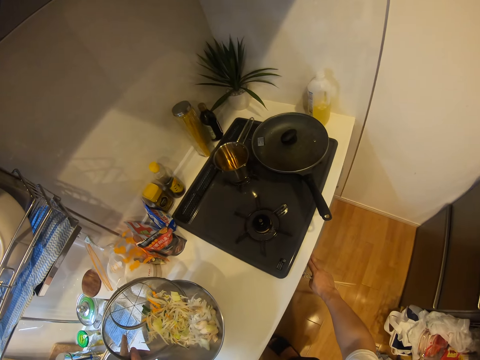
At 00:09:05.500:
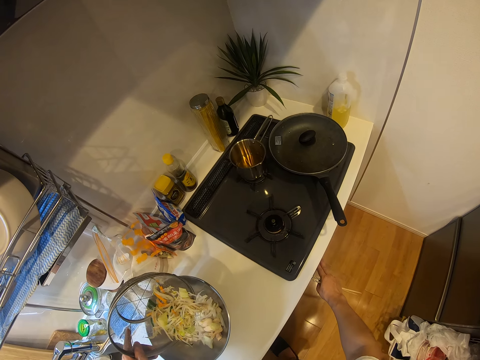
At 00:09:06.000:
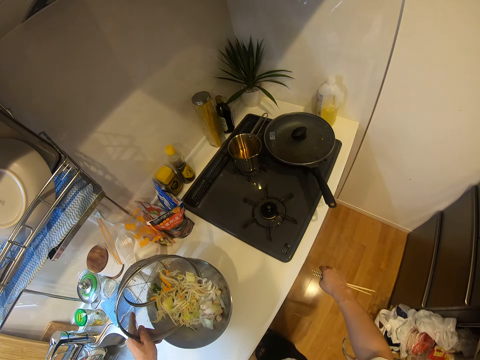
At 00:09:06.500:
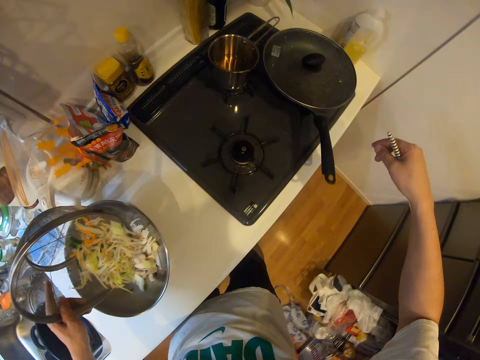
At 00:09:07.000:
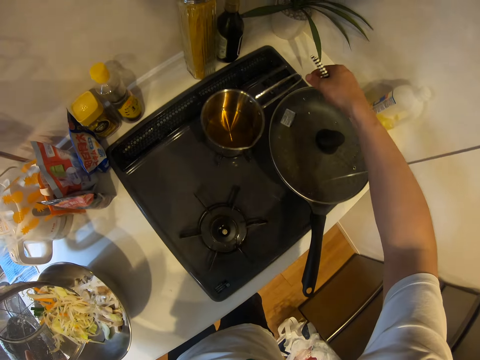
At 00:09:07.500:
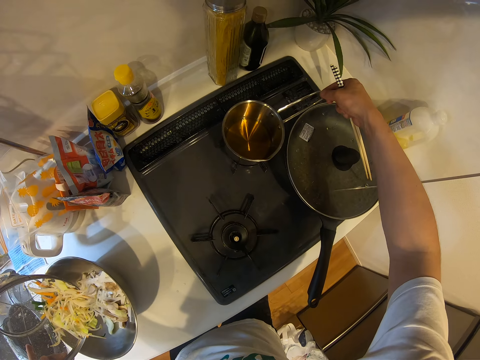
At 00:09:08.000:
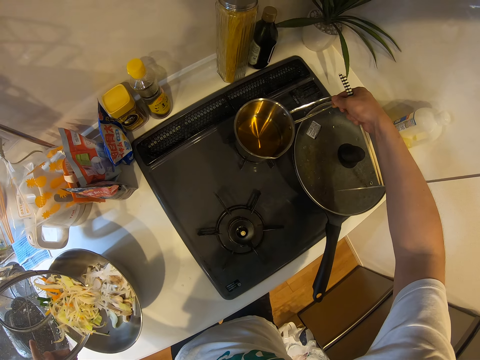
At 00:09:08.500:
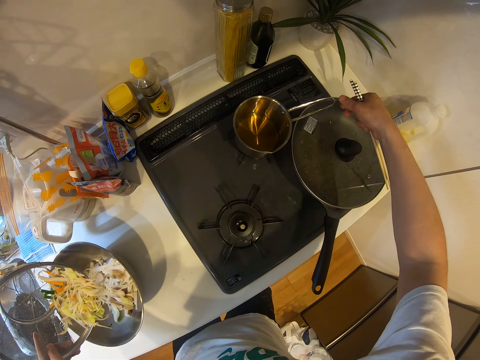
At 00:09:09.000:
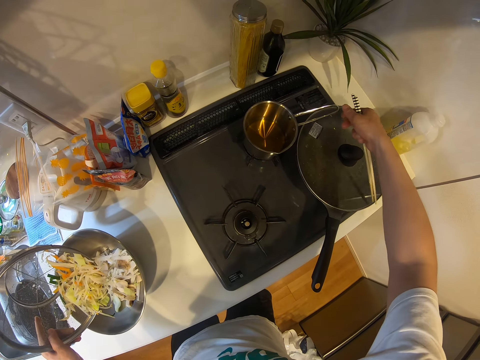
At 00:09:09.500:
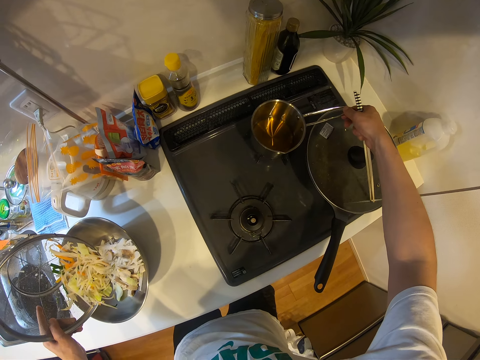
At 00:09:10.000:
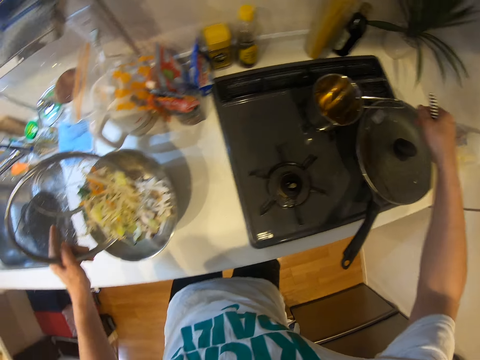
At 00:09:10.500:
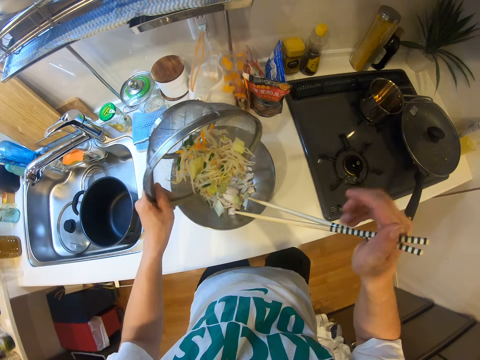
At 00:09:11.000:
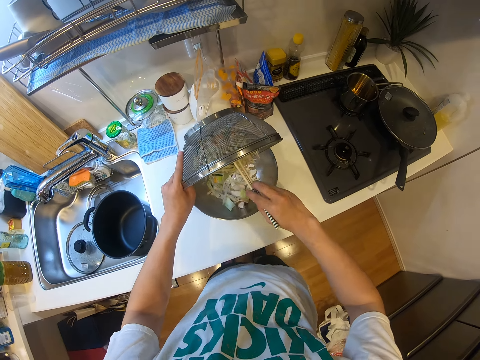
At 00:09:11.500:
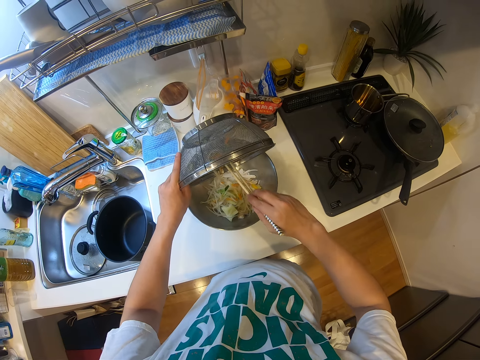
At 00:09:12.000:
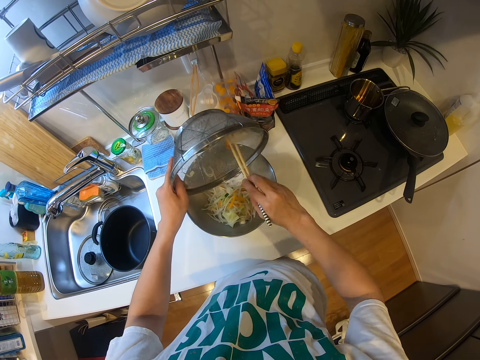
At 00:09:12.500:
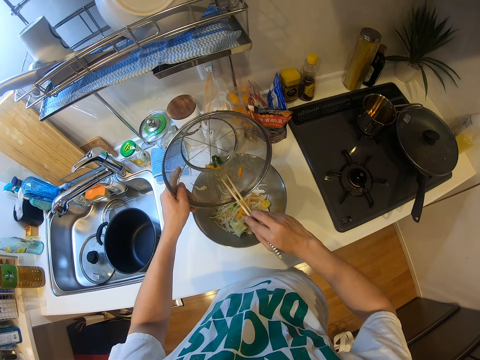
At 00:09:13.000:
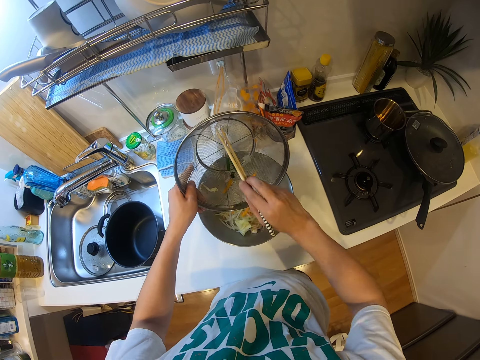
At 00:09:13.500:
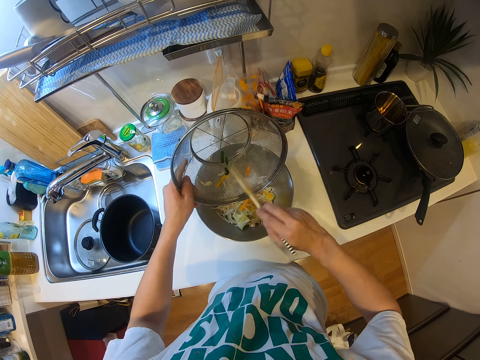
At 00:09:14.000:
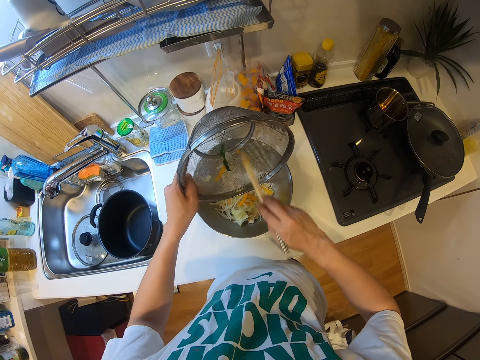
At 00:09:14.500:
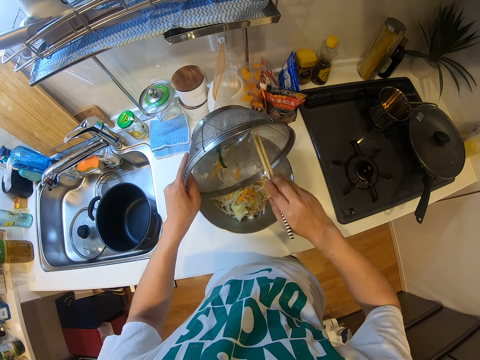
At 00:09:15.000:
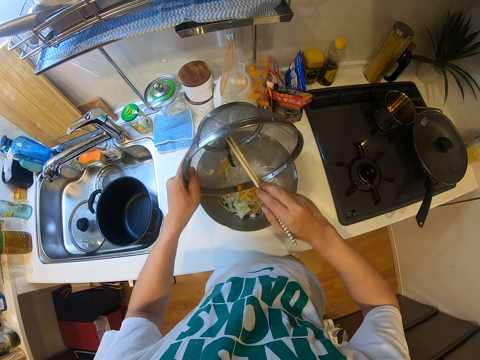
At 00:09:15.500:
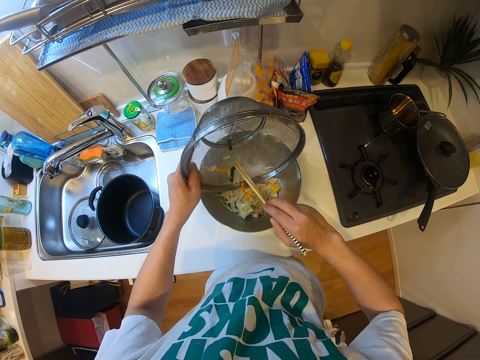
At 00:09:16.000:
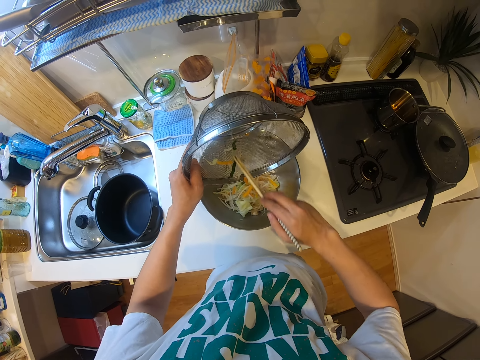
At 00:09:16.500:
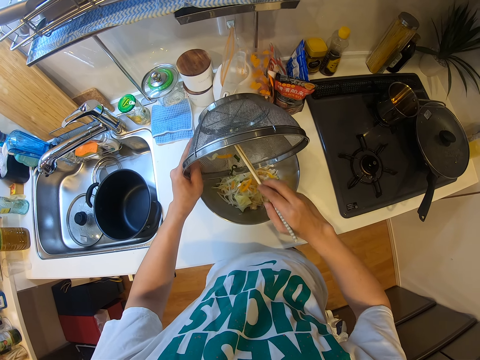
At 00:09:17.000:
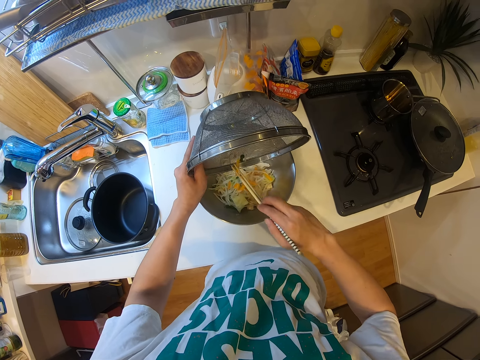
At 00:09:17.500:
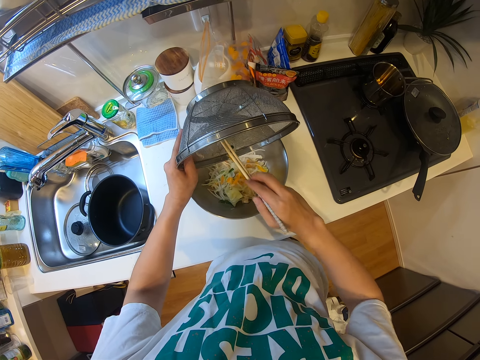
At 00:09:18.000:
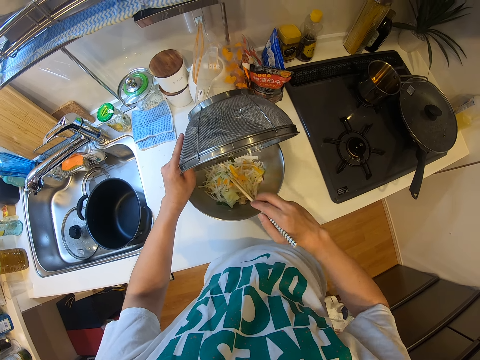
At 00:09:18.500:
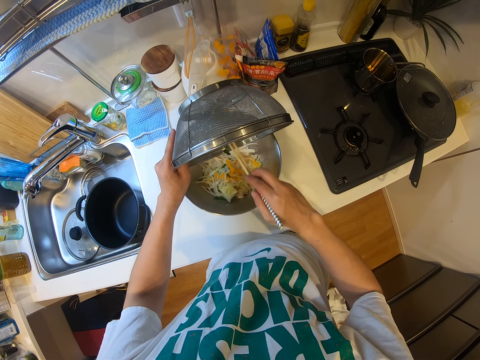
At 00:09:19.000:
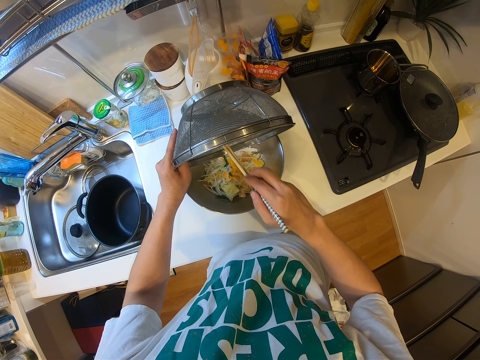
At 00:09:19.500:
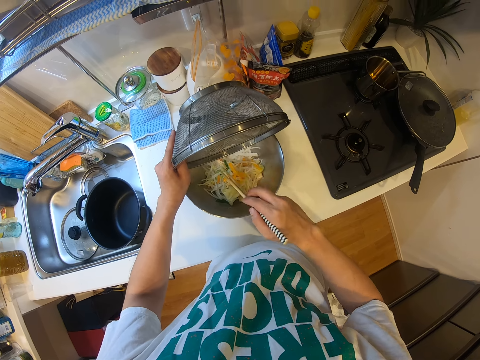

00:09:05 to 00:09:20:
The camera wearer adjusts the cooker. He adjusts the bowl on the cooker with his right hand. He moves the cooking pot. He puts spaghetti from the sieve bowl into the container on the table with the chopsticks in his right hand. He scratches the sieve with the sticks. He scratches the sieve. He scratches it again.

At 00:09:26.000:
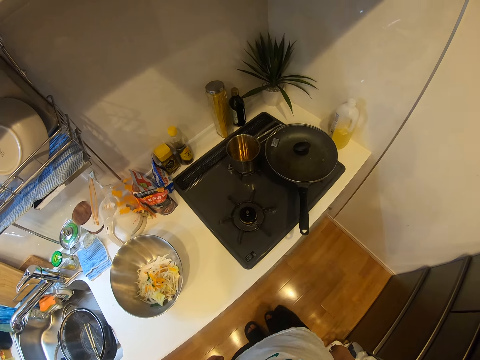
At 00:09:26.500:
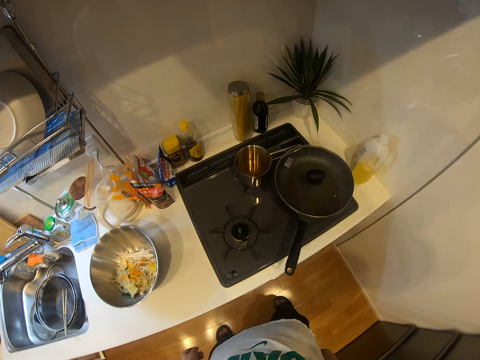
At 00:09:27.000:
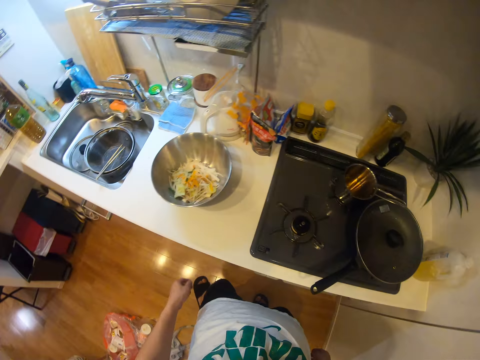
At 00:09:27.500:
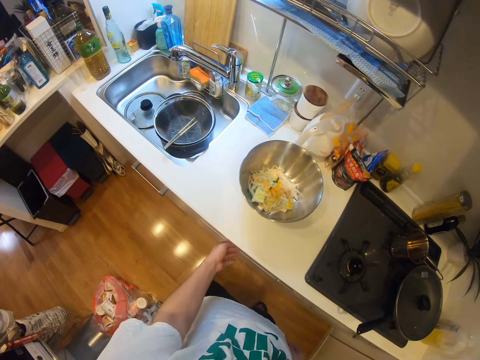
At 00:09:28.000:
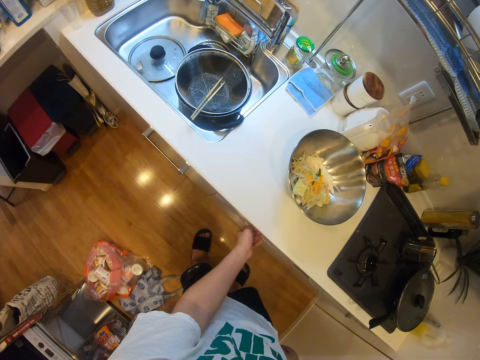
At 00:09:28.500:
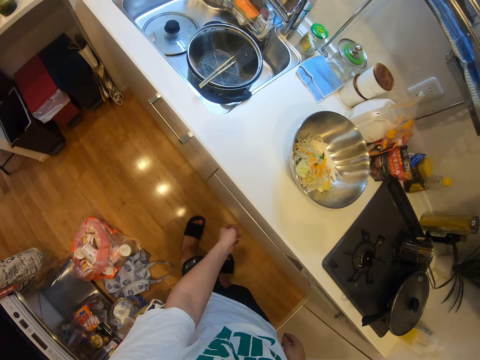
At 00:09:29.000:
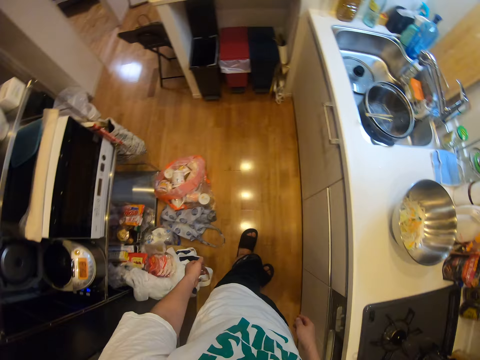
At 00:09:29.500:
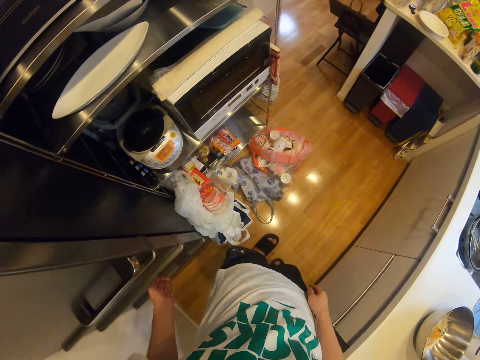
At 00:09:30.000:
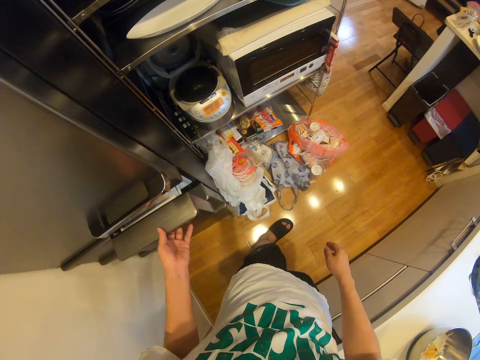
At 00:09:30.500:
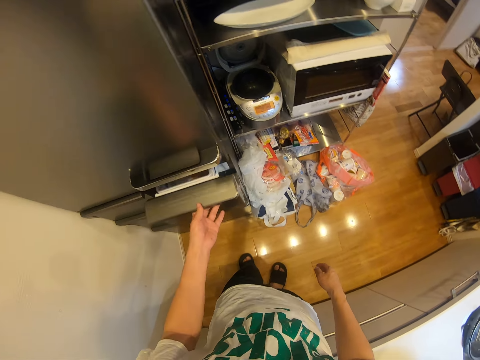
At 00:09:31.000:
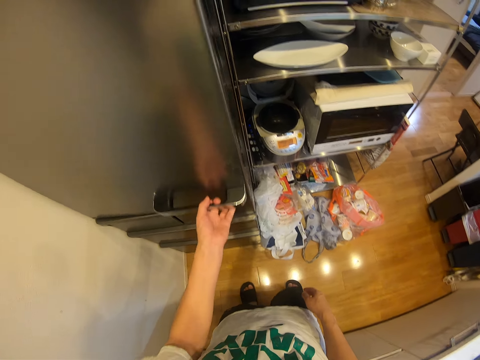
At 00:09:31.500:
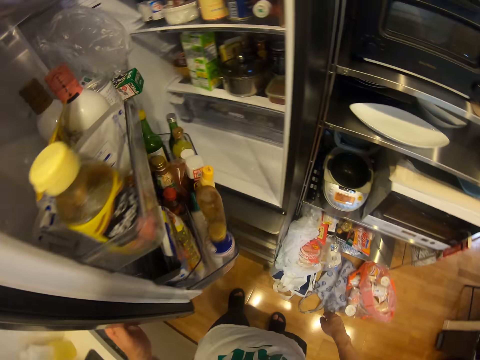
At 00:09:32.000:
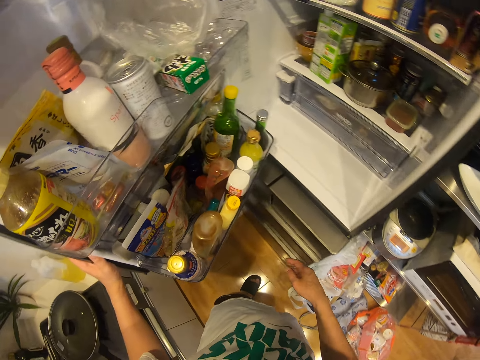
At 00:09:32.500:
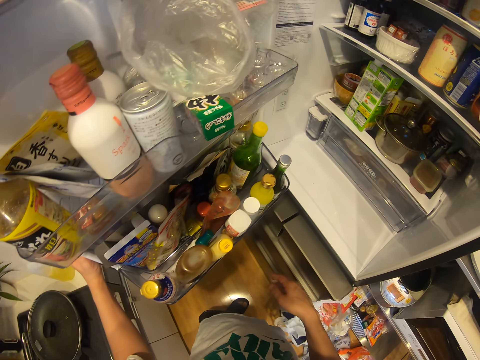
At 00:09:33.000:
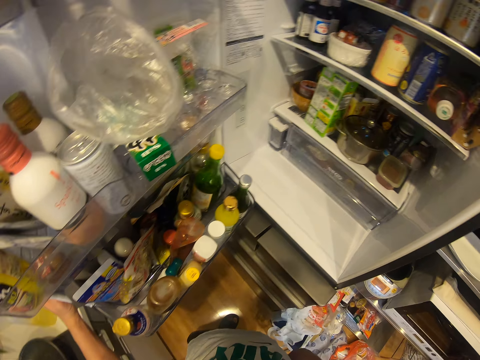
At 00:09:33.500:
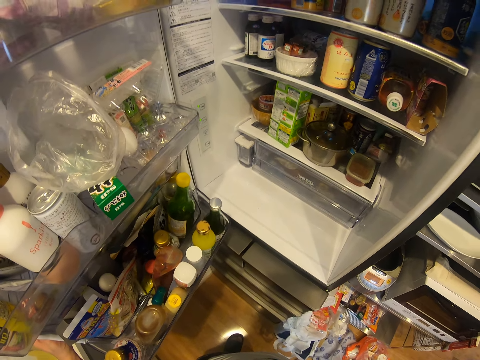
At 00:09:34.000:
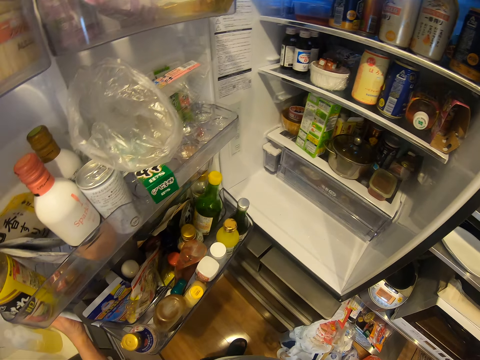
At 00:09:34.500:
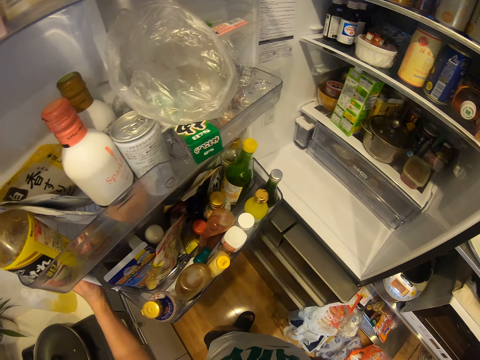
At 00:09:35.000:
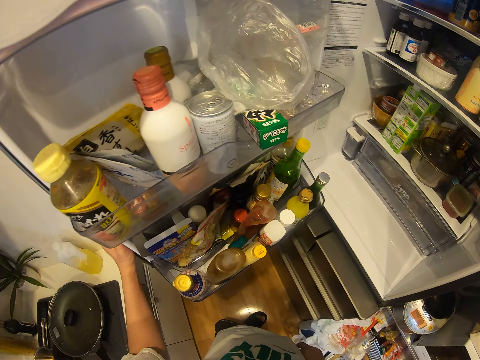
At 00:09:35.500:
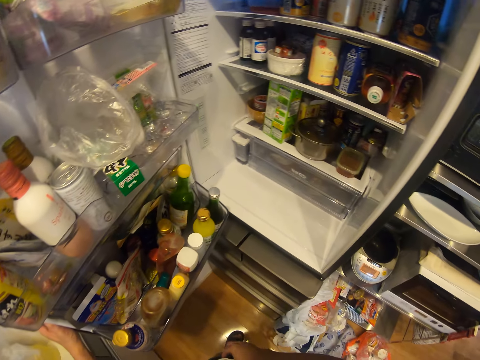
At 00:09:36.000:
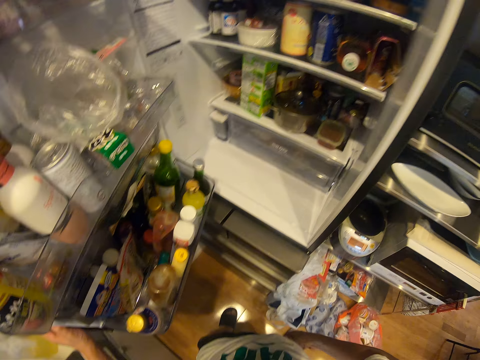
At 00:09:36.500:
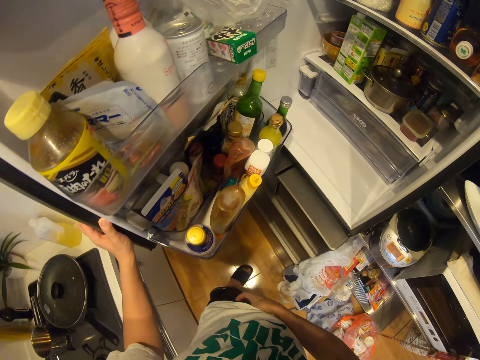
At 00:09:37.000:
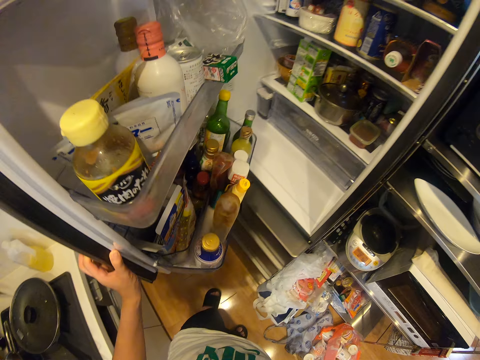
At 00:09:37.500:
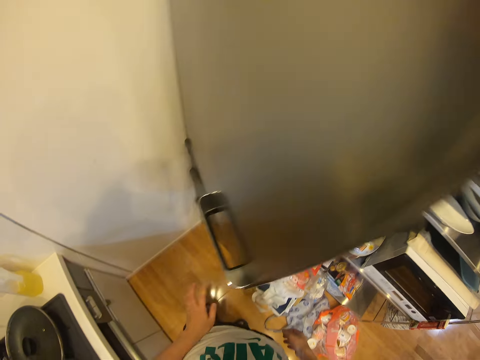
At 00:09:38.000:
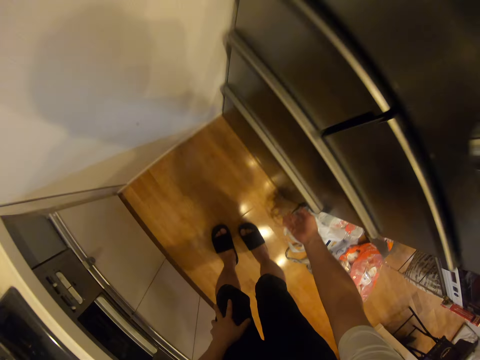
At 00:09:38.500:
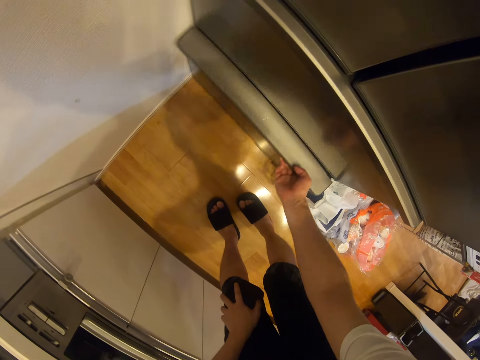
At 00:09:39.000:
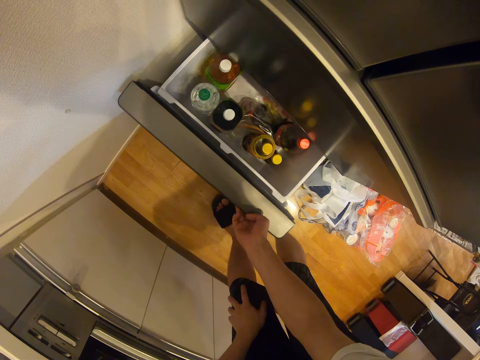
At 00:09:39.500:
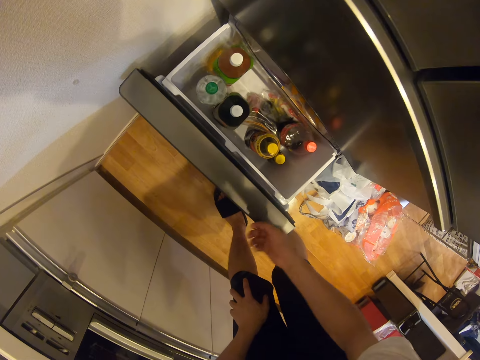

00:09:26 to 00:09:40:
The camera wearer holds the cooker. He holds the cabinet. He changes direction. He opens a fridge drawer with his left hand. He closes the drawer with his left hand. He opens the refrigerator with his left hand. He stares. He closes the refrigerator with his left hand. He opens a fridge drawer with his right hand.
